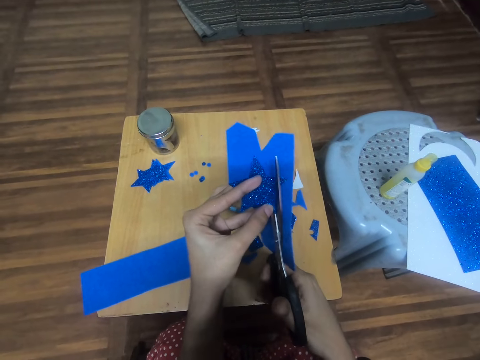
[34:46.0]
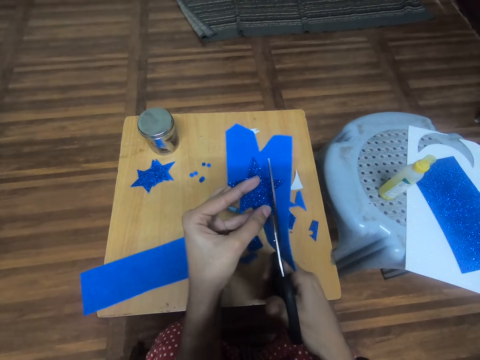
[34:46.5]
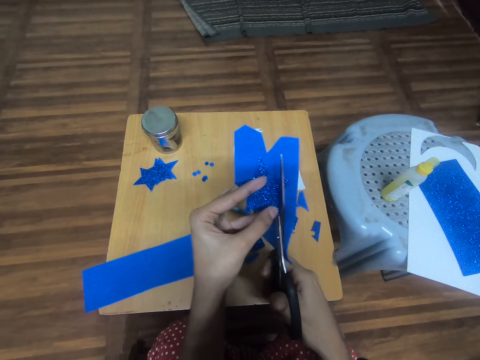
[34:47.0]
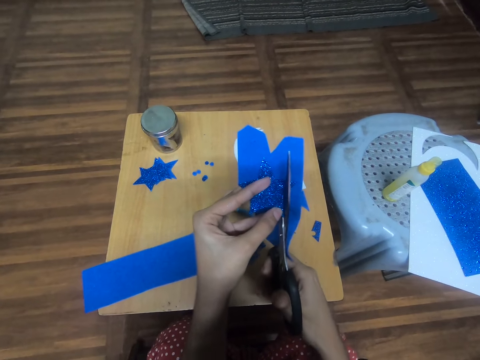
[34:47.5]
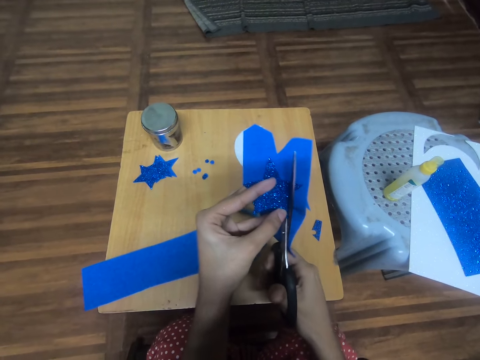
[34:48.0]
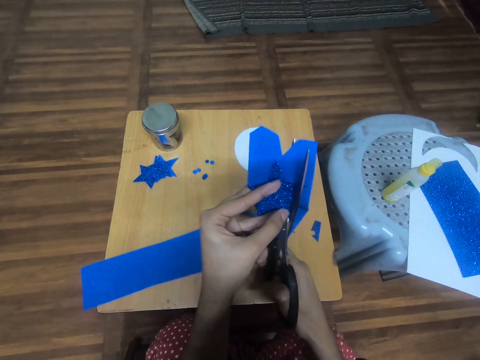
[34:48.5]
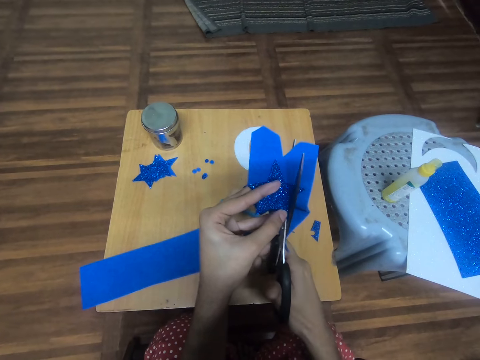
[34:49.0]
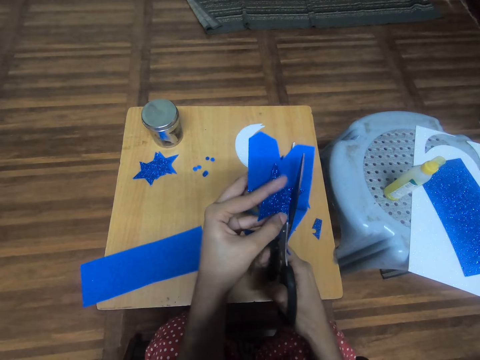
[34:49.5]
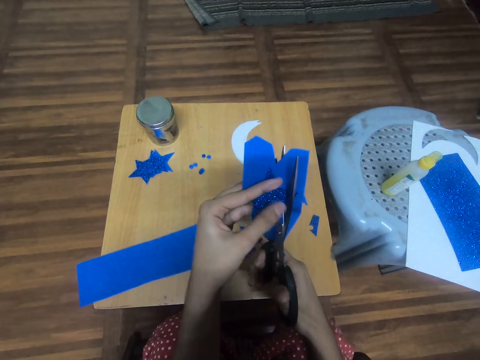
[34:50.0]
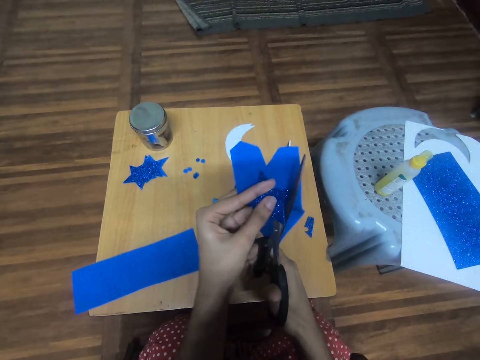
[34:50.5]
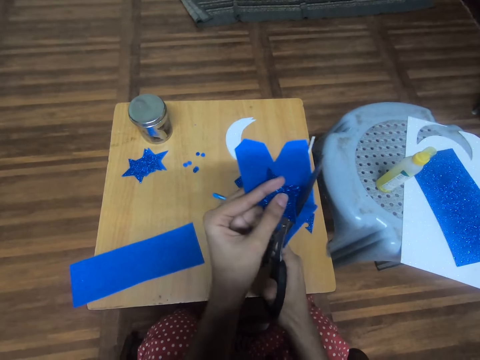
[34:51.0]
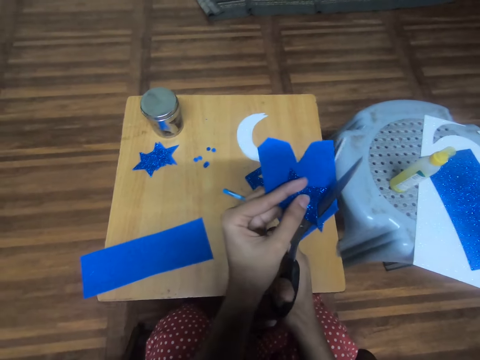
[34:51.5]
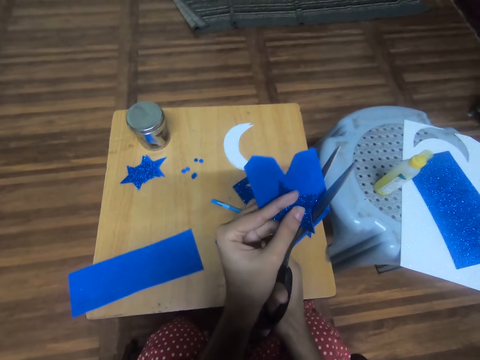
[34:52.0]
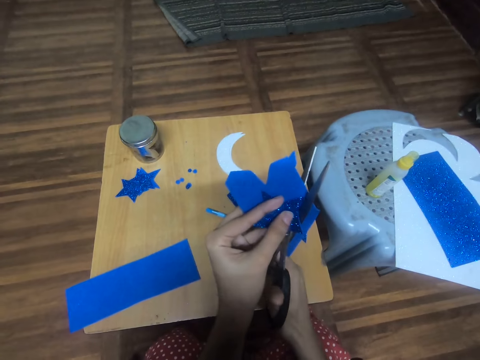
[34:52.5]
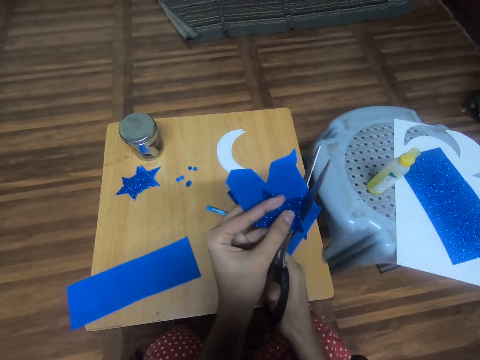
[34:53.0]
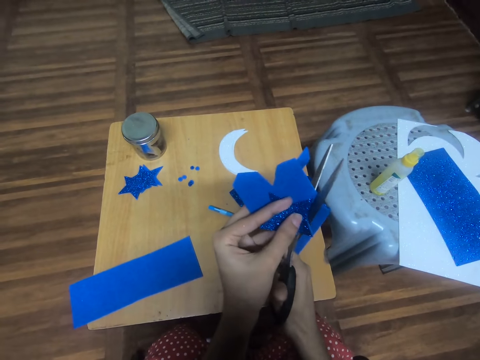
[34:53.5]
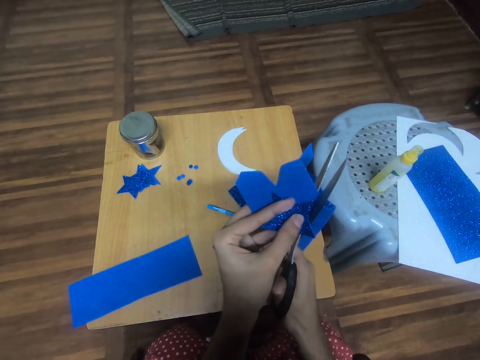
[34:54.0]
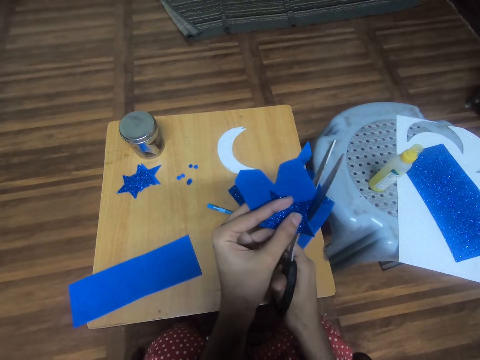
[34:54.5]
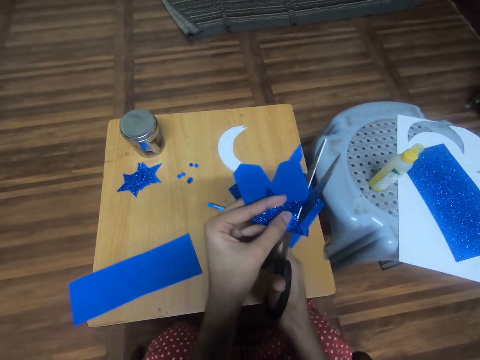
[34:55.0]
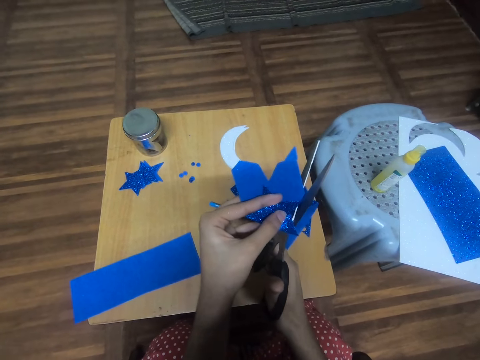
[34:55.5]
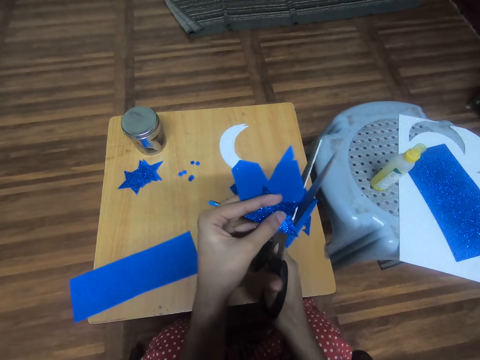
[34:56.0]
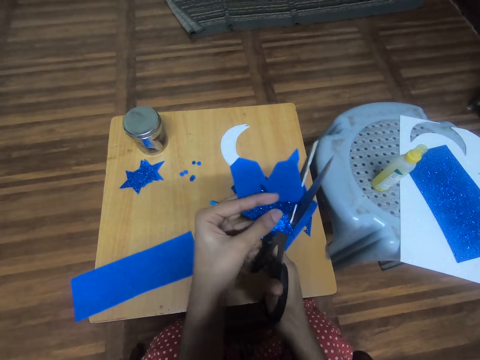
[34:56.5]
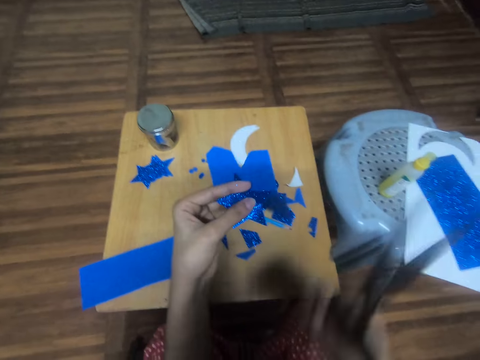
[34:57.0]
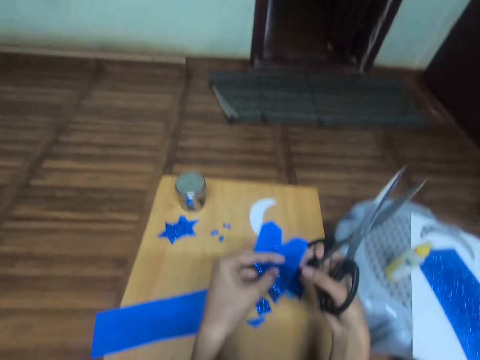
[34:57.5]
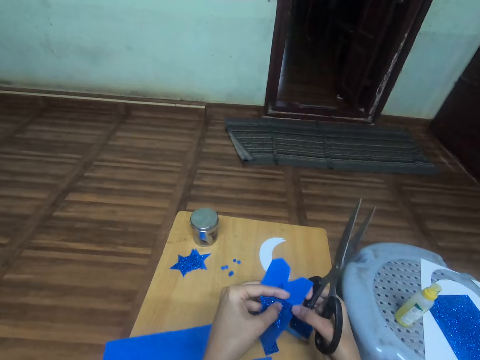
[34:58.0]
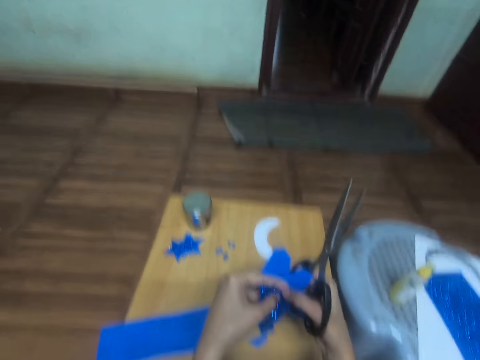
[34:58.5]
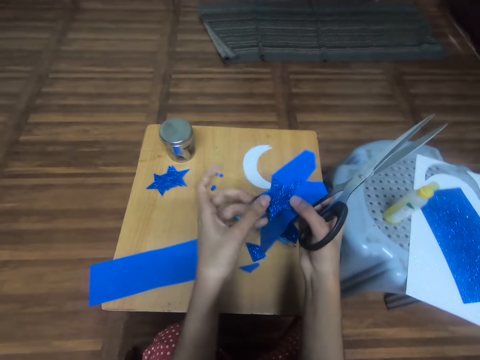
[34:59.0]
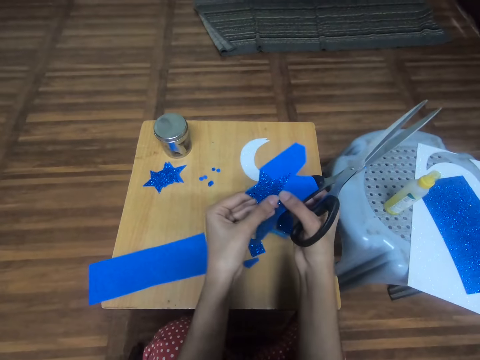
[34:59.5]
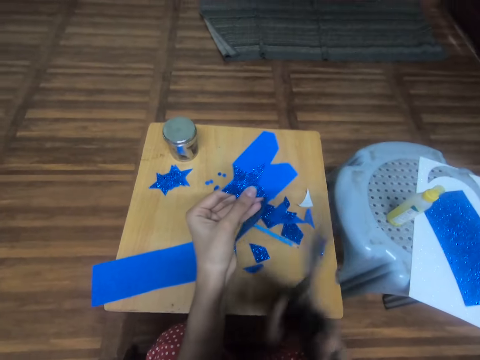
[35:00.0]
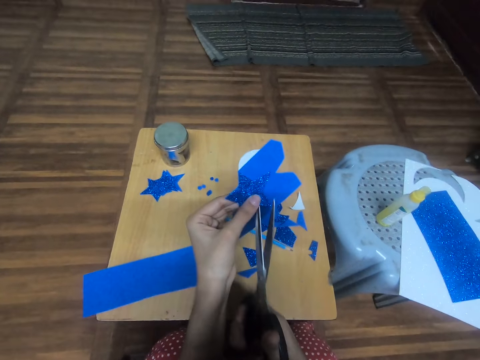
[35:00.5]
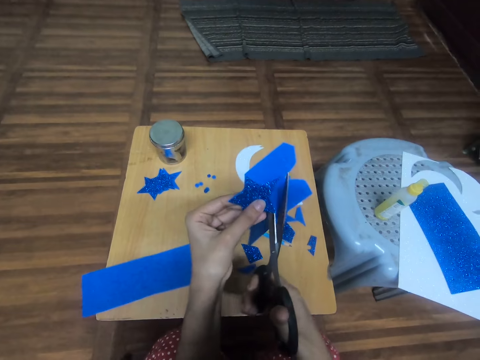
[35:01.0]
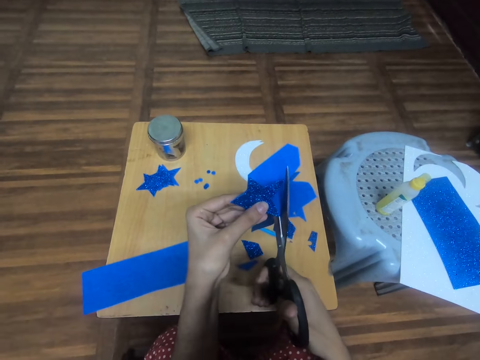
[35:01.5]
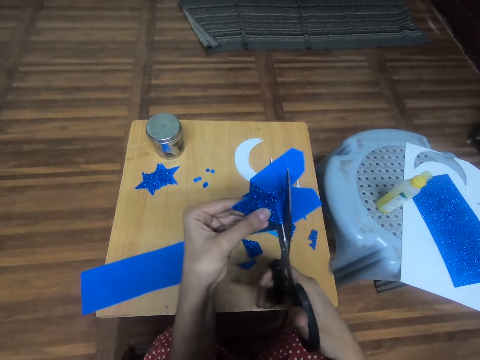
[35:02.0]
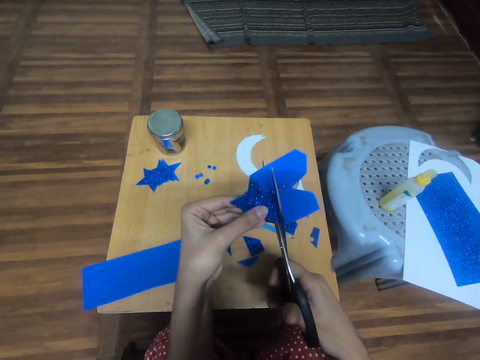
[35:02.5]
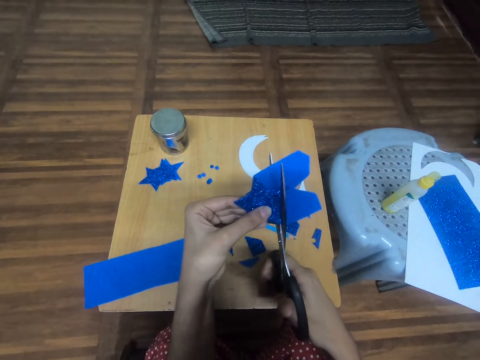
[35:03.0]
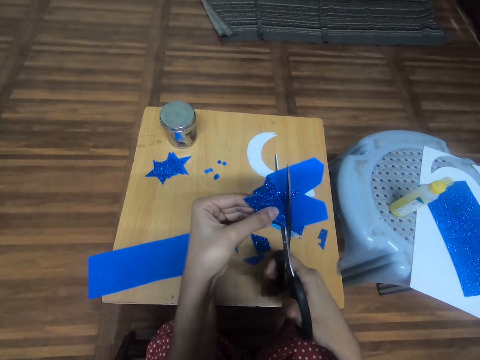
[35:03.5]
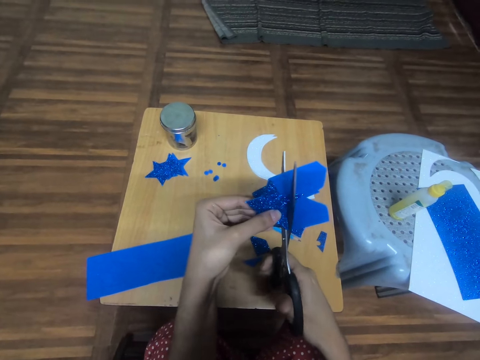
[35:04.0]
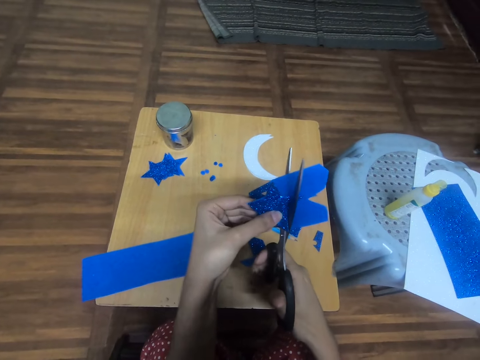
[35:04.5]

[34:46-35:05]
The camera wearer removes the scissors from the paper. They hold the paper. They look at the paper. They turn the paper. They hold the paper. They cut the paper with the scissors.

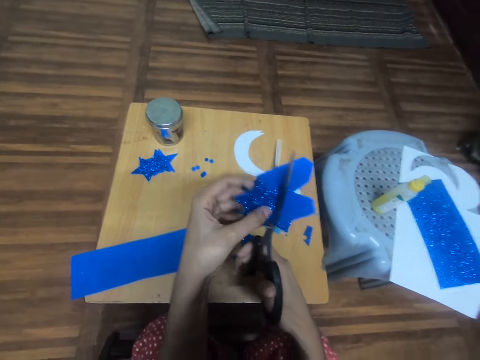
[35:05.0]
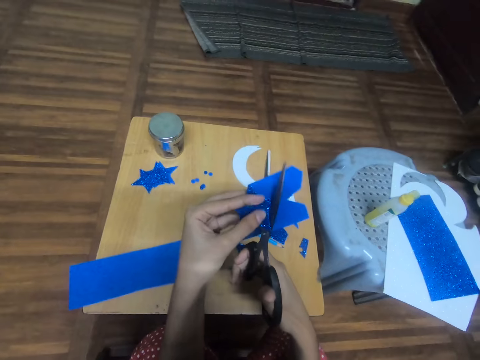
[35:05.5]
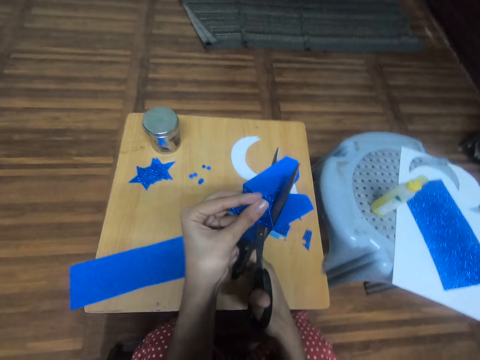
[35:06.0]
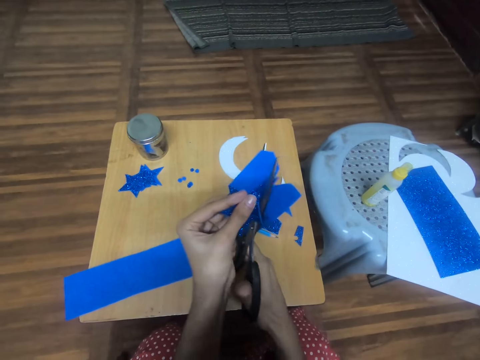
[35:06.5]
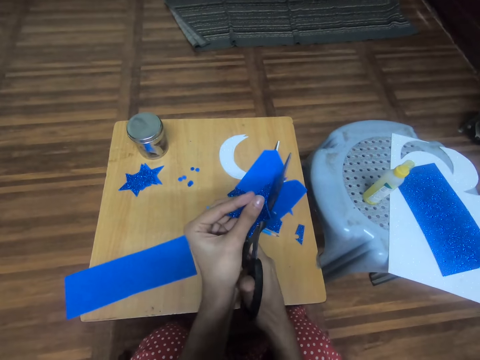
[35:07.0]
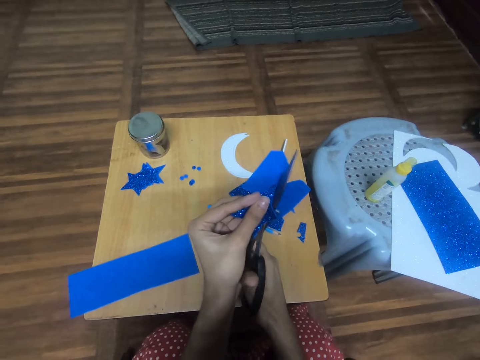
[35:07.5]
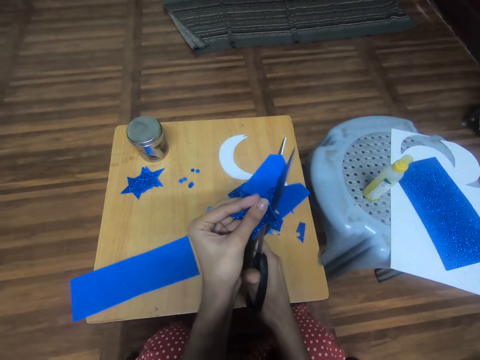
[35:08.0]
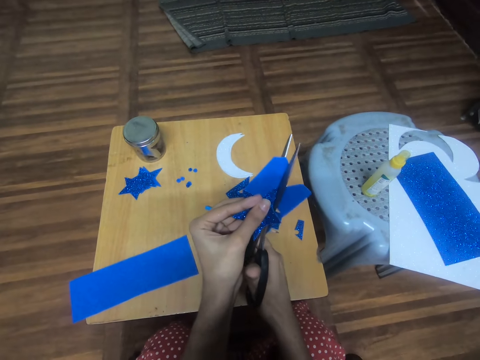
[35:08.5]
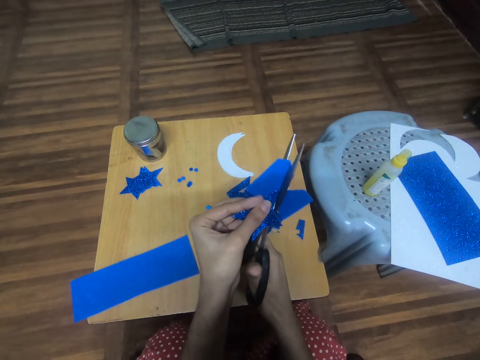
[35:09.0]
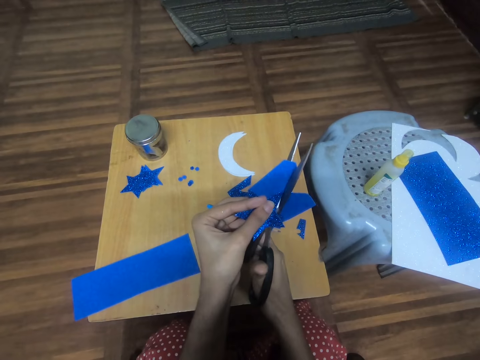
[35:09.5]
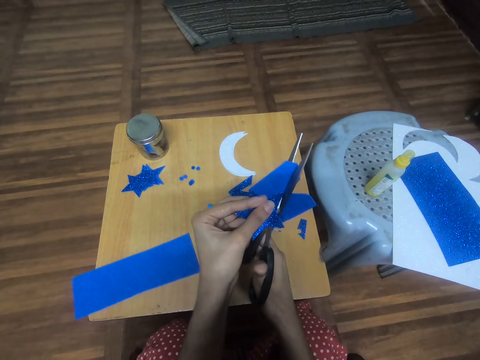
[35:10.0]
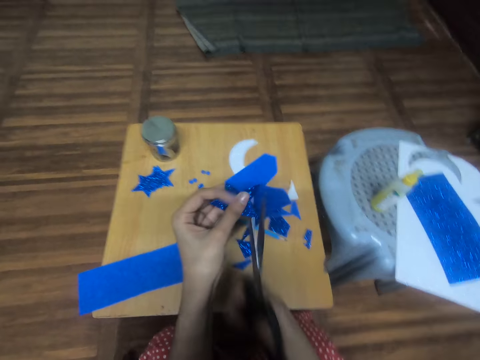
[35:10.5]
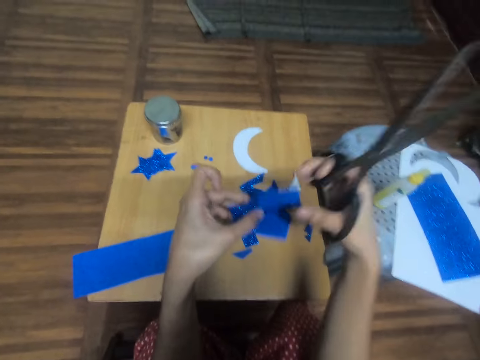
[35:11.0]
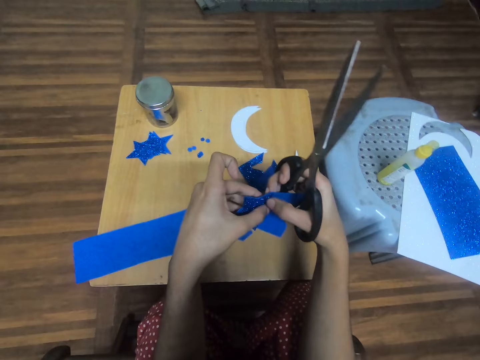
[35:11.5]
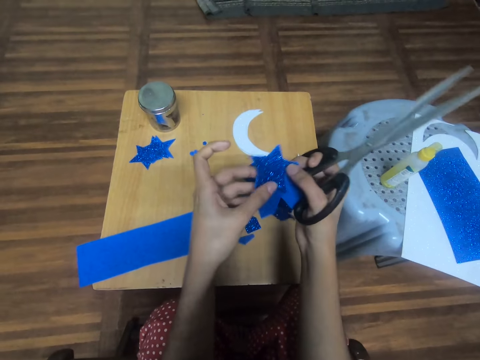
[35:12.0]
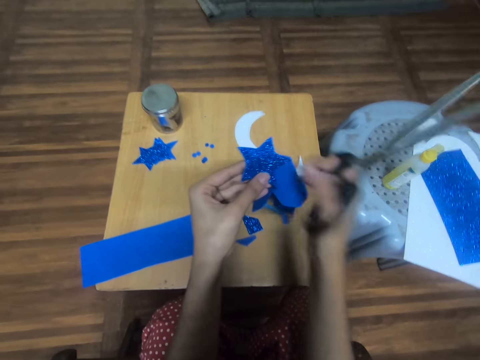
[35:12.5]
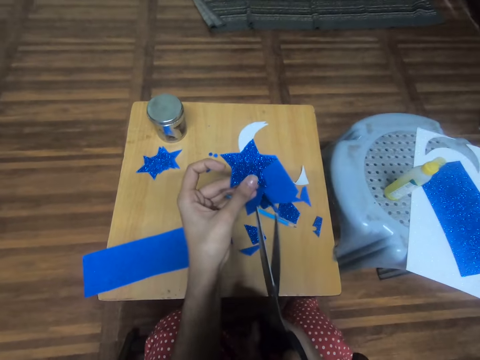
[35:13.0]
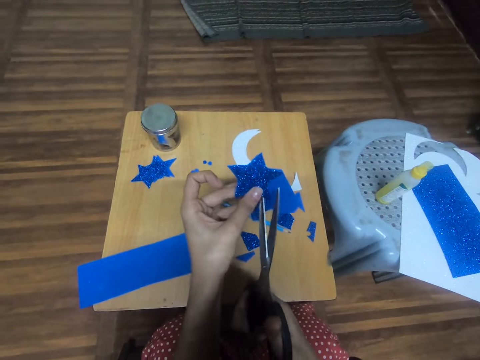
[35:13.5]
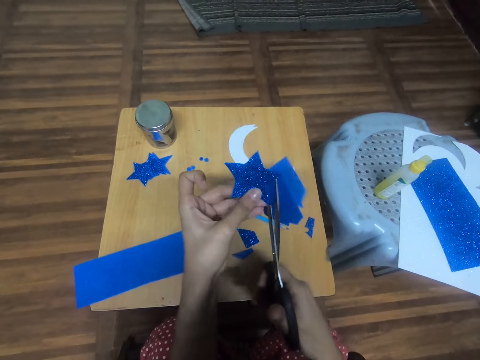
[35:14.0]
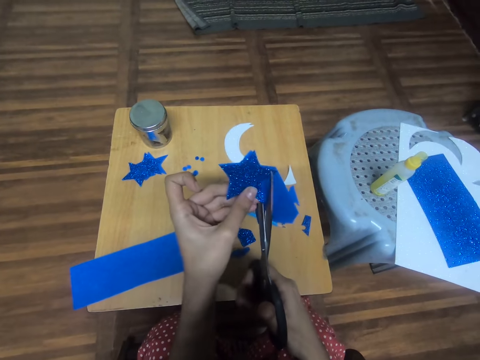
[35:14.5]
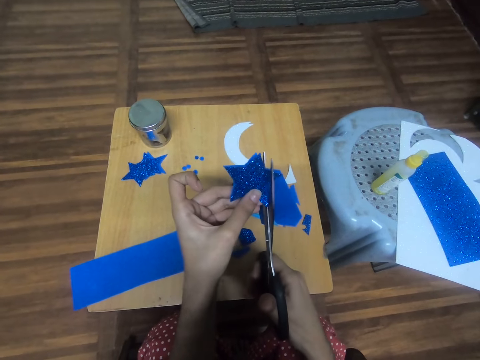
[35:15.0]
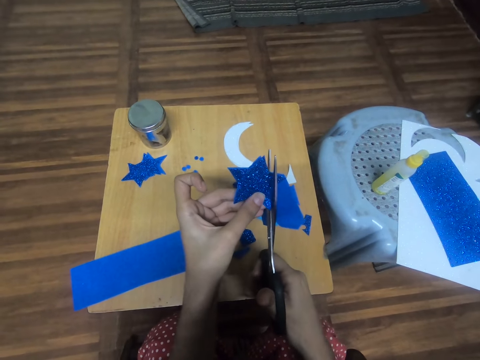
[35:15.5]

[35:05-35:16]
The camera wearer removes the scissors from the paper. They hold the paper. They turn the paper. They cut the paper with the scissors.
